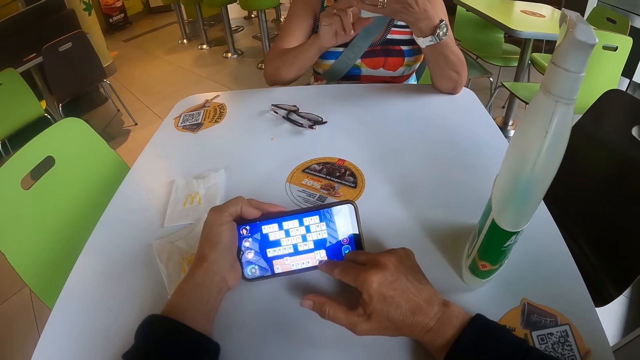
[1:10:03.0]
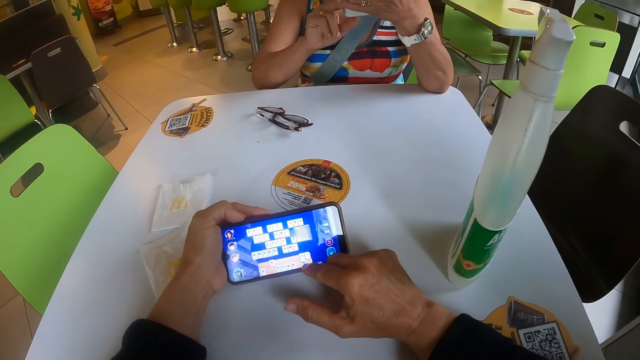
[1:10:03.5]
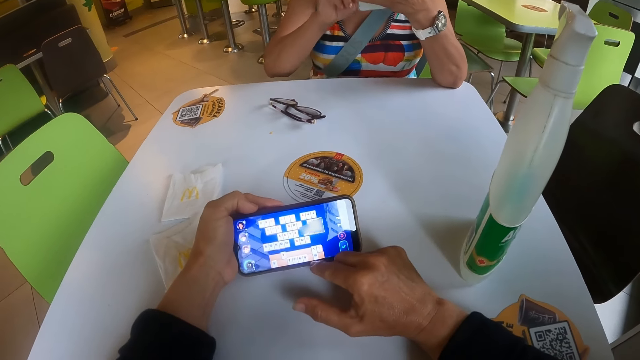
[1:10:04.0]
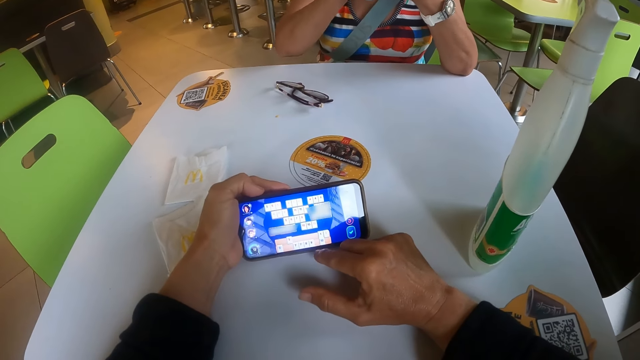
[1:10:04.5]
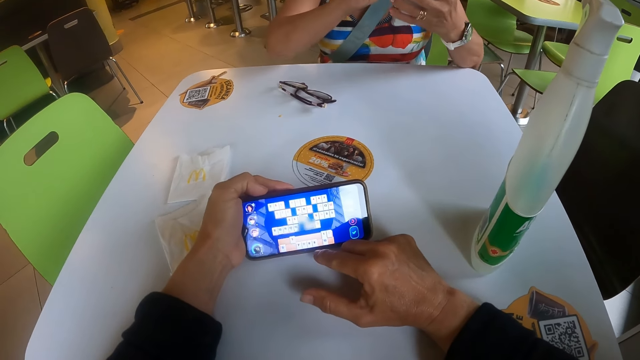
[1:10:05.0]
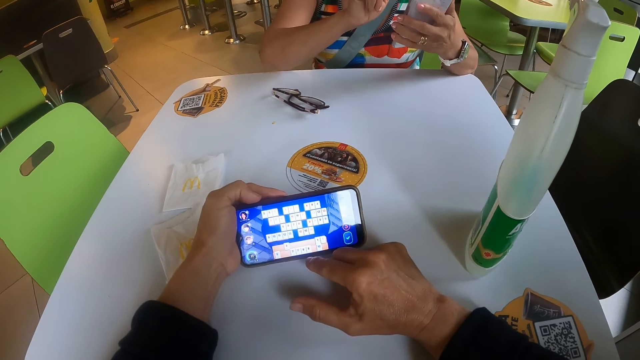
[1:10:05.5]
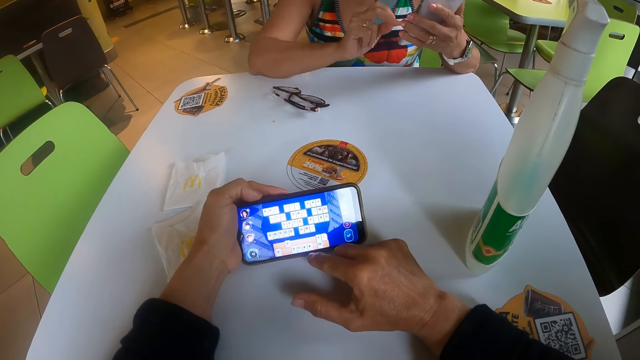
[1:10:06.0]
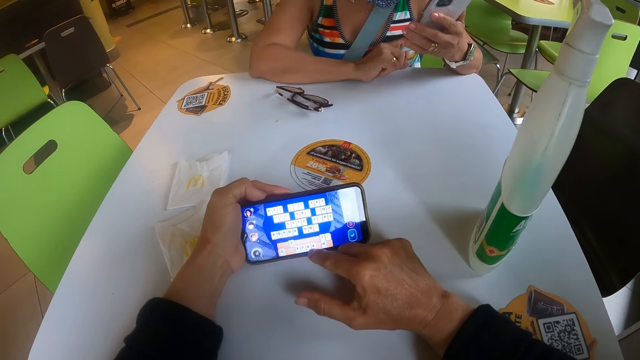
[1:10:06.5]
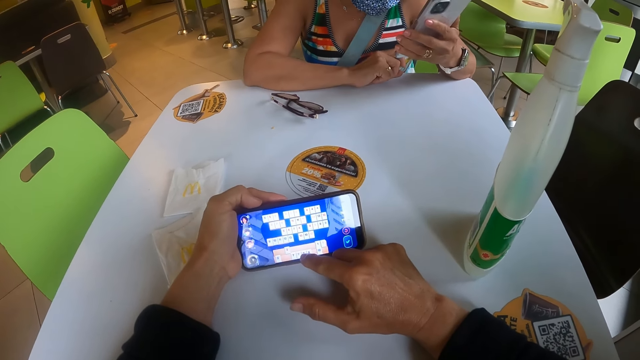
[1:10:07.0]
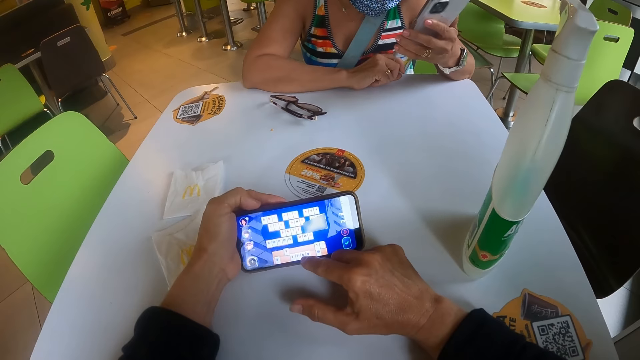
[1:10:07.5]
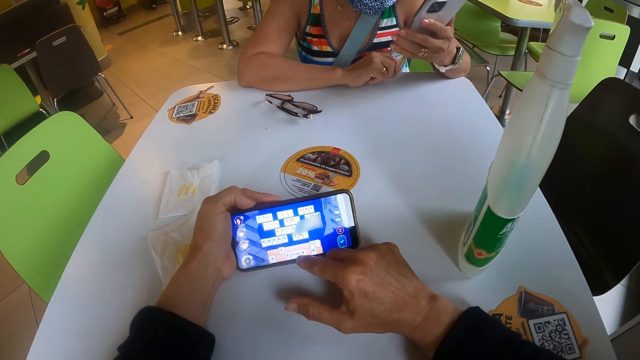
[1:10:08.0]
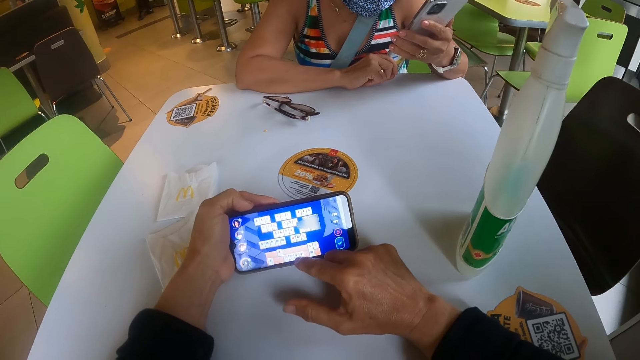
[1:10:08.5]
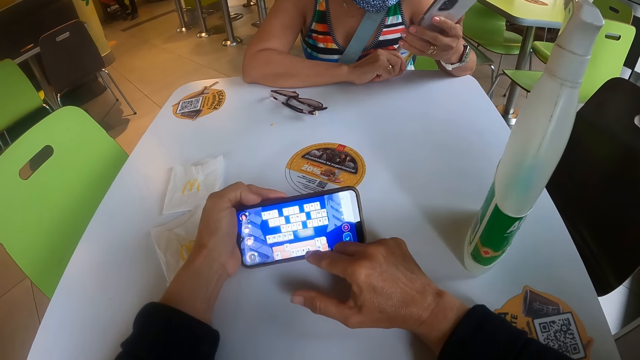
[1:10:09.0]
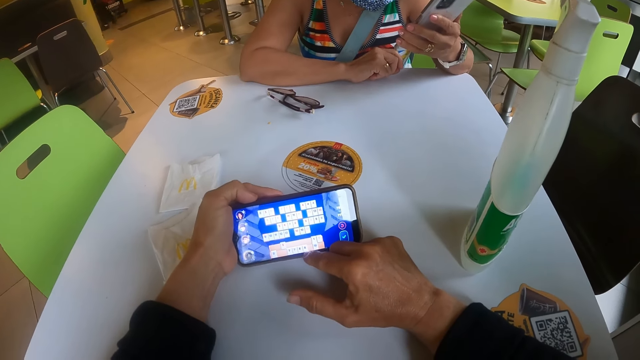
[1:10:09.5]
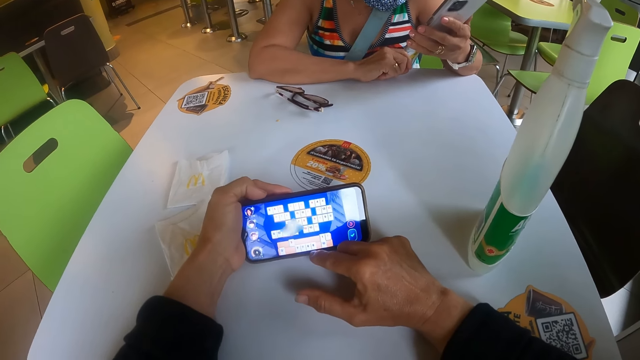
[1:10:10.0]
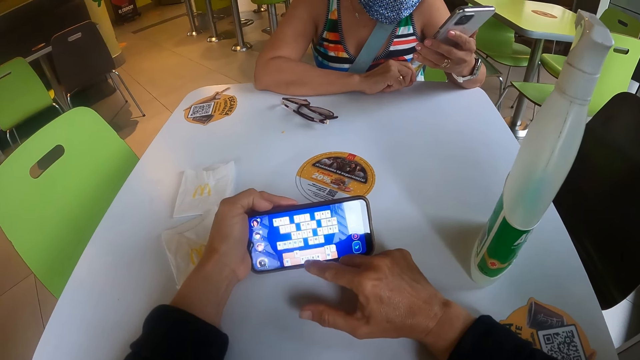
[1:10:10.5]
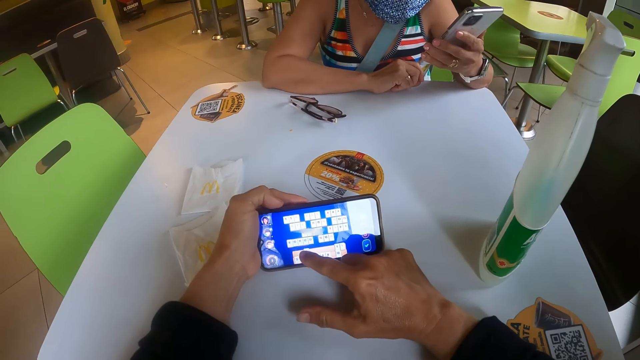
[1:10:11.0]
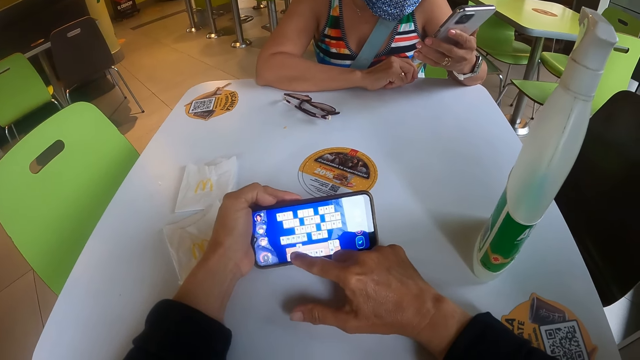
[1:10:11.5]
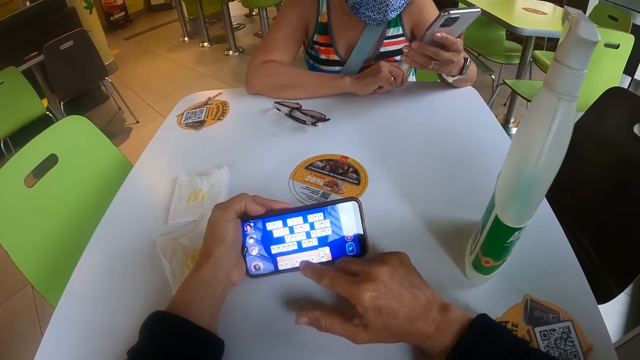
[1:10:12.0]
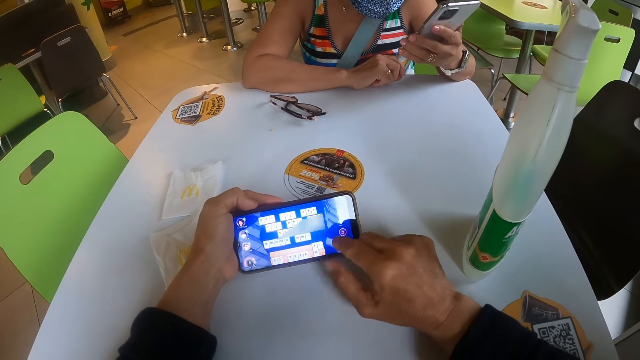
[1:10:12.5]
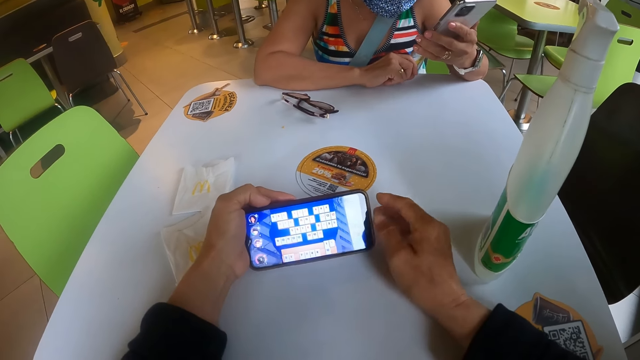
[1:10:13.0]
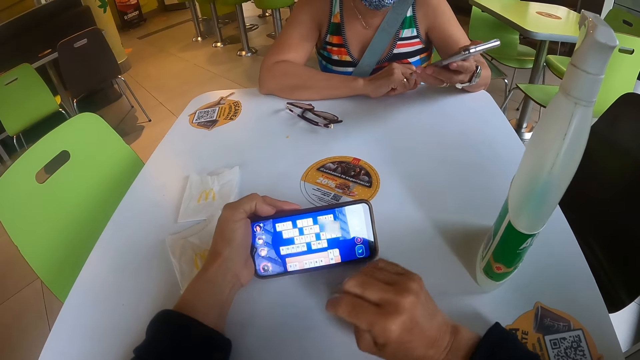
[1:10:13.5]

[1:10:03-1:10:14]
A person rests a hand on the table. The camera wearer operates the phone.

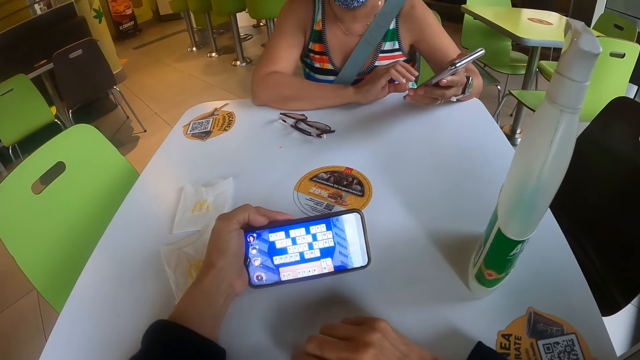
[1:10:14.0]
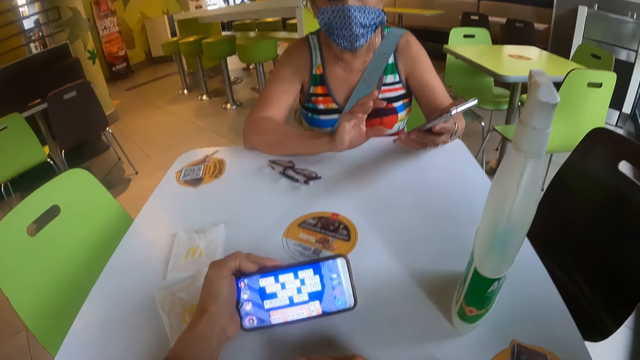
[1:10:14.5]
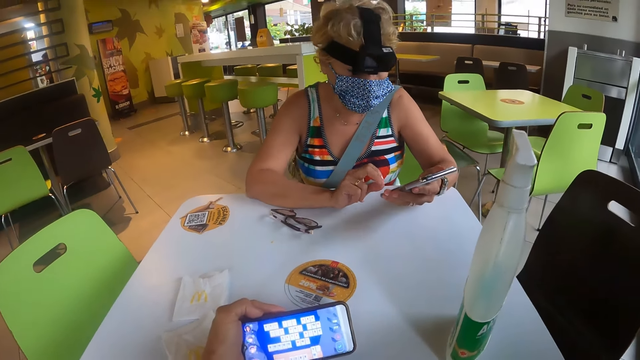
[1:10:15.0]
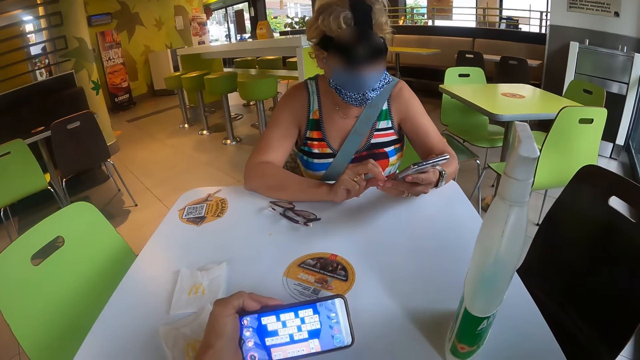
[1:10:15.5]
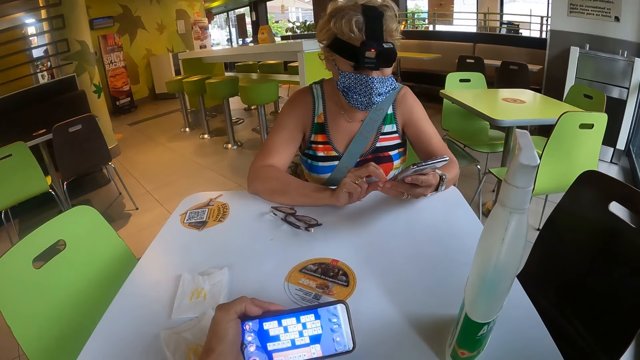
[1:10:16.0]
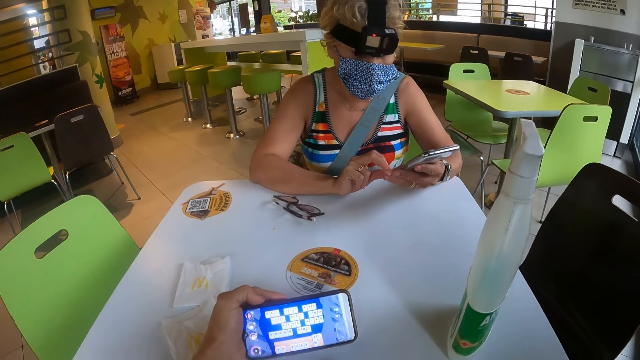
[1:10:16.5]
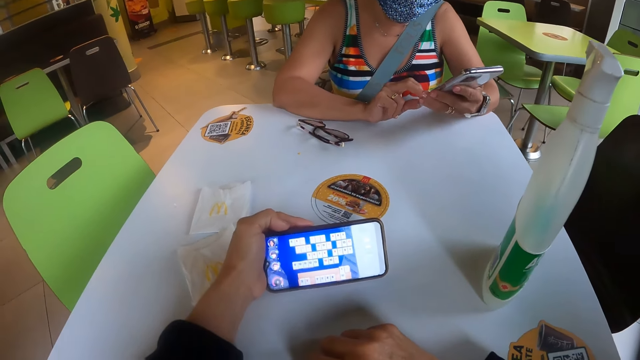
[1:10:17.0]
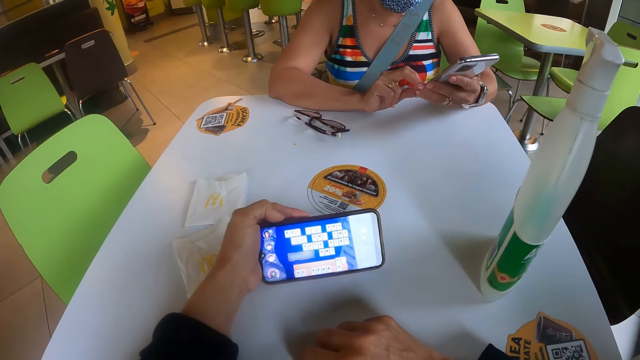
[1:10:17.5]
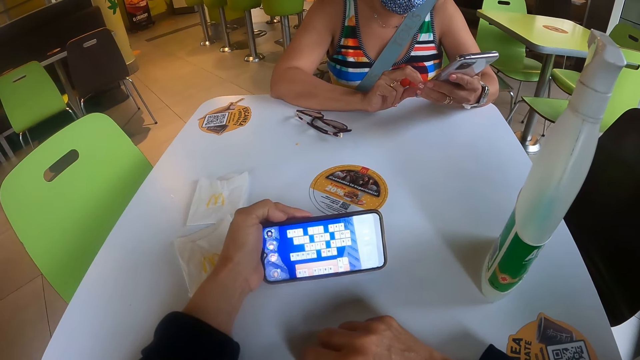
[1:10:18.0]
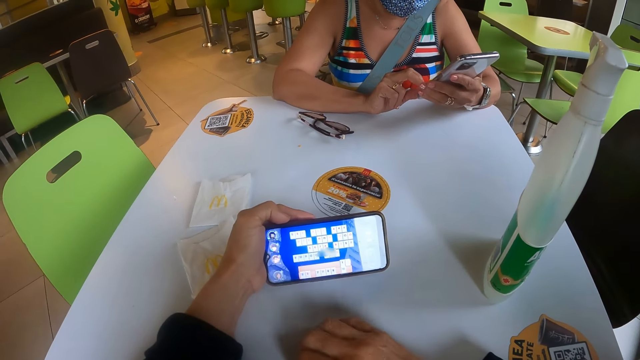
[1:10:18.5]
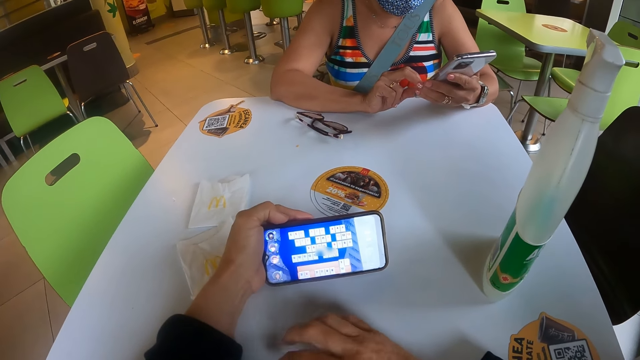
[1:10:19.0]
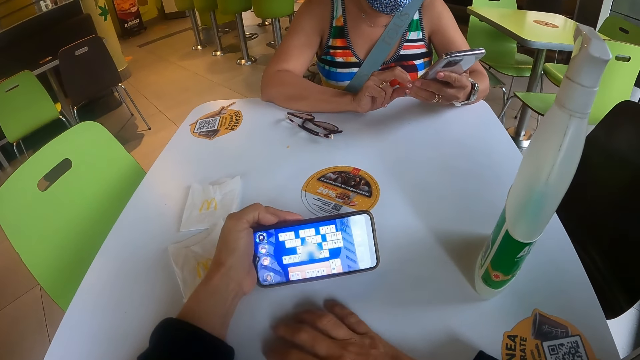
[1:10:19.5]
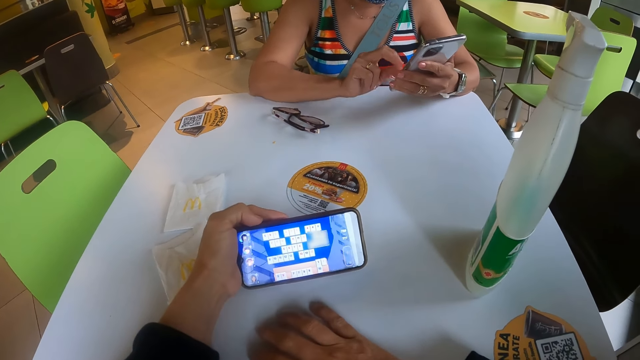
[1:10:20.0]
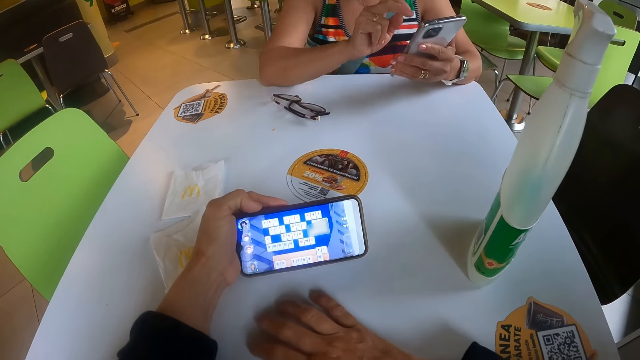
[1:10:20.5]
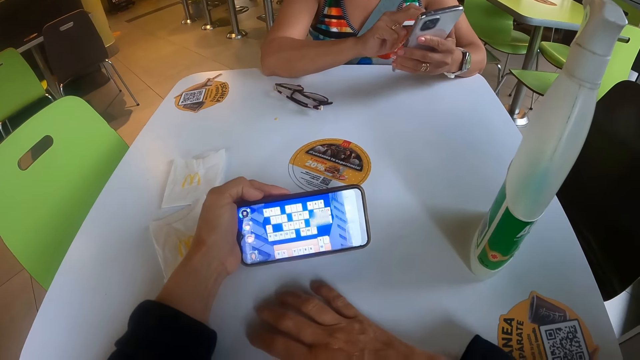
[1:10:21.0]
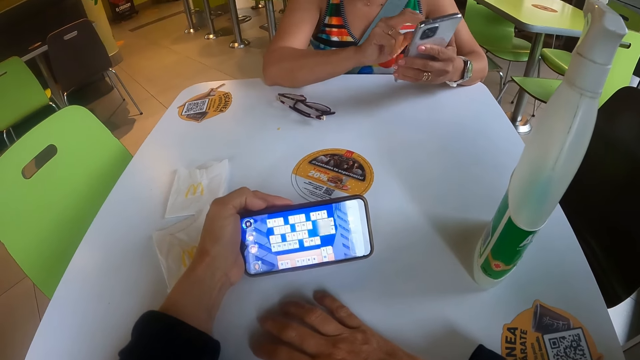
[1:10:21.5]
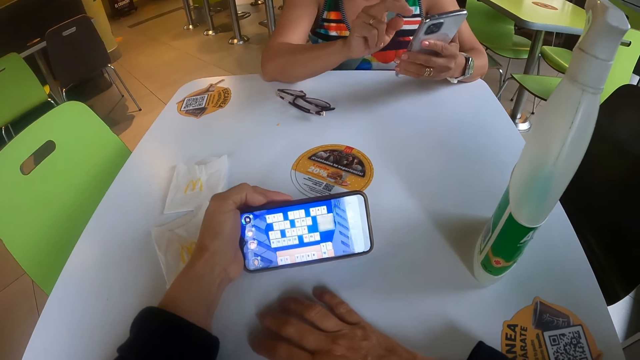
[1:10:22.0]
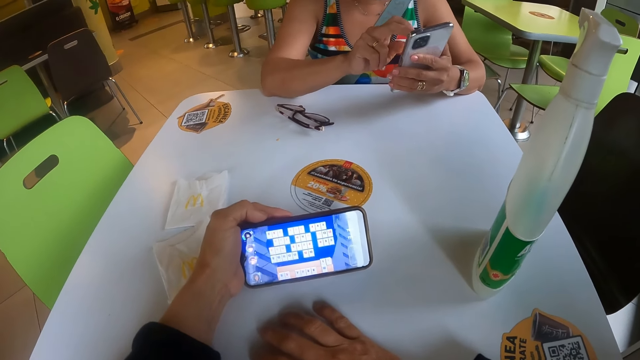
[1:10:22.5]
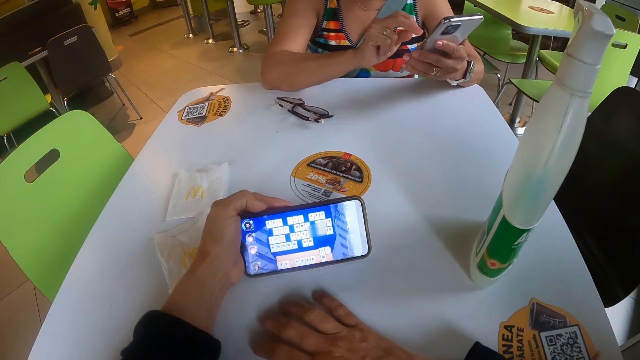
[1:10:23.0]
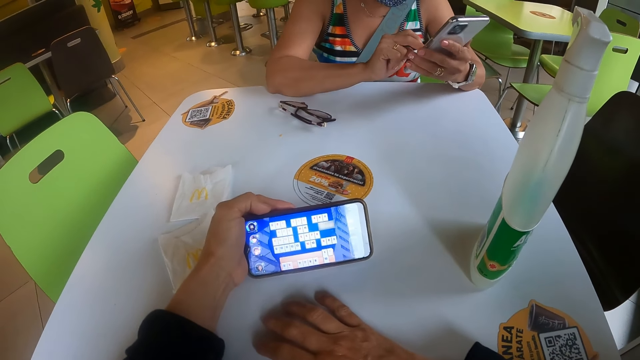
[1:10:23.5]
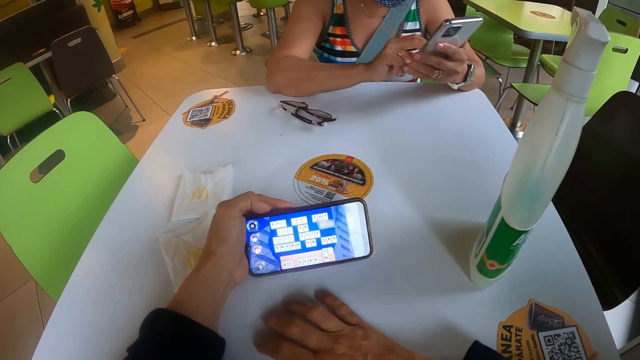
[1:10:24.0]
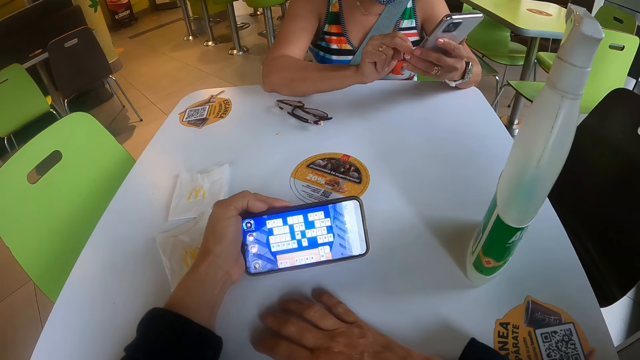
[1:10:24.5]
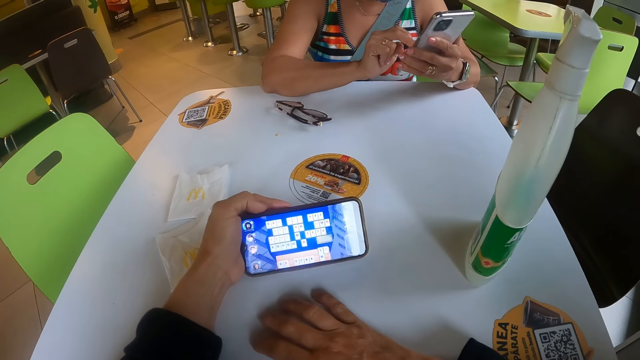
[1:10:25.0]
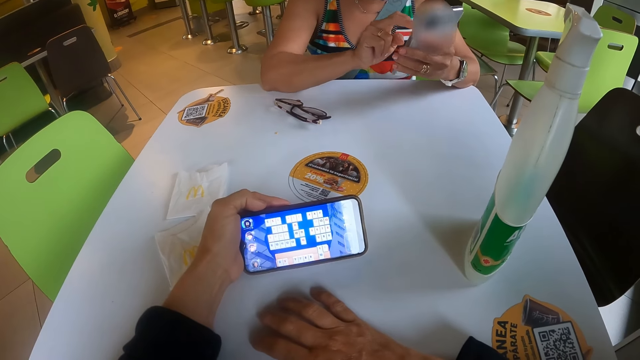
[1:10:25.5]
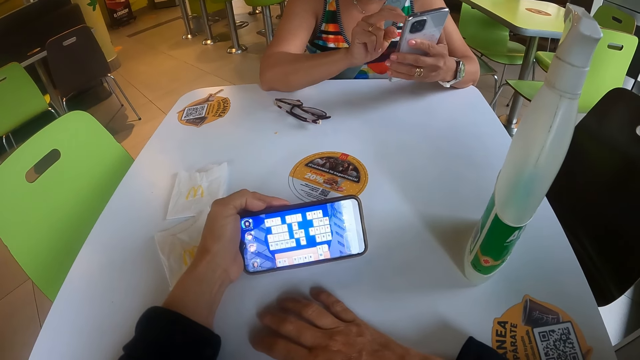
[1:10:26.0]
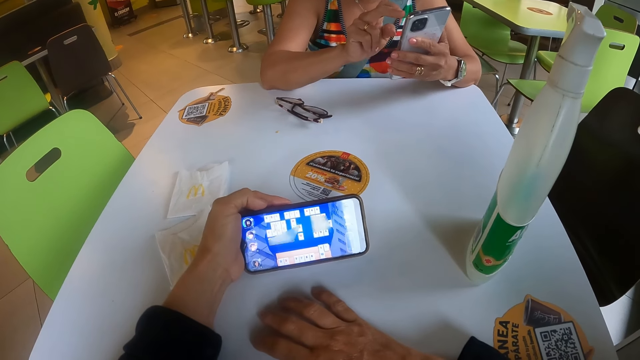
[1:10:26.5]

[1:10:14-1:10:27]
The camera wearer moves a hand. They look at a person. The person operates a phone. The camera wearer taps on the table. They look at the phone. They look at the phone again.
